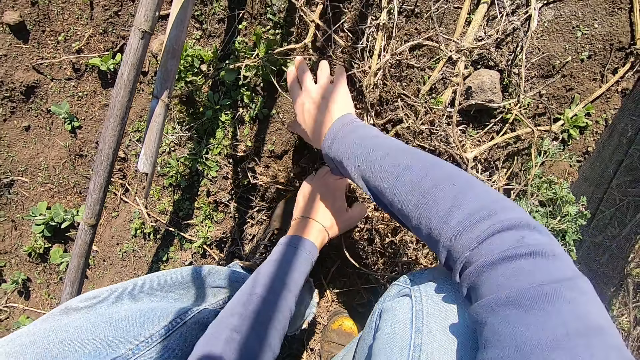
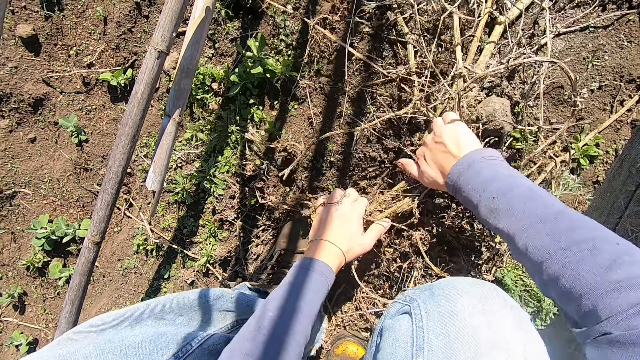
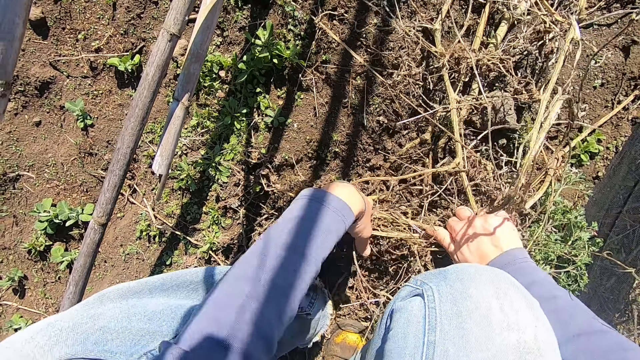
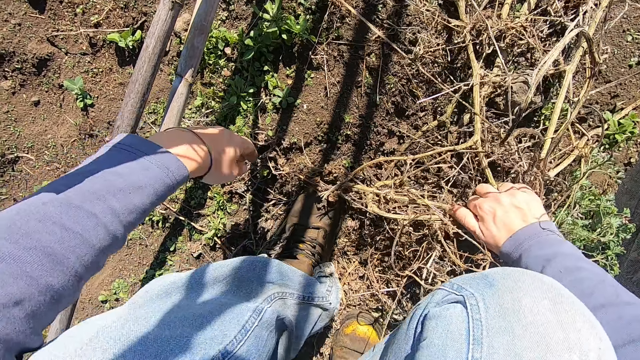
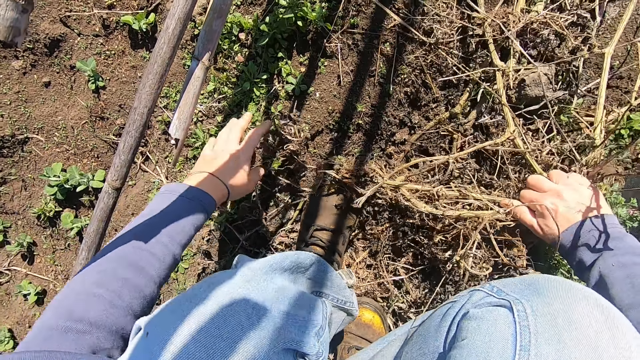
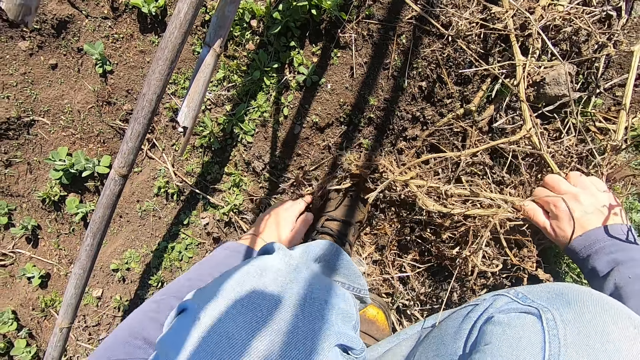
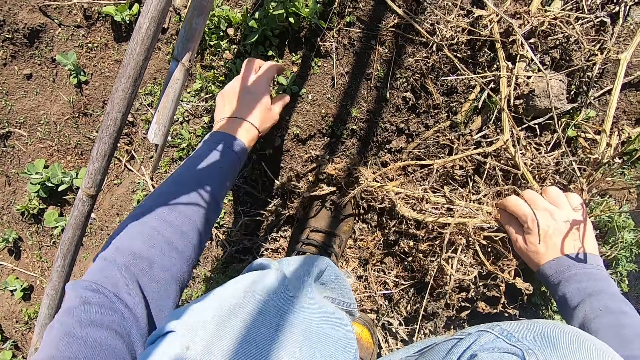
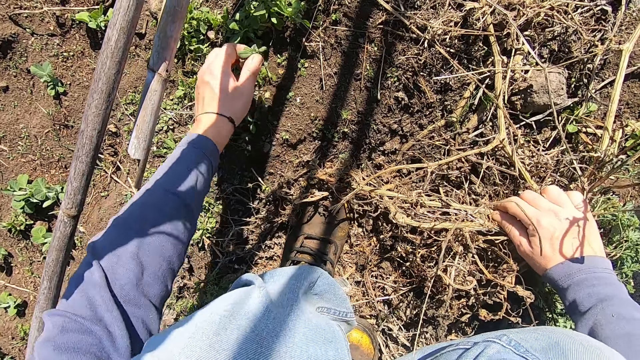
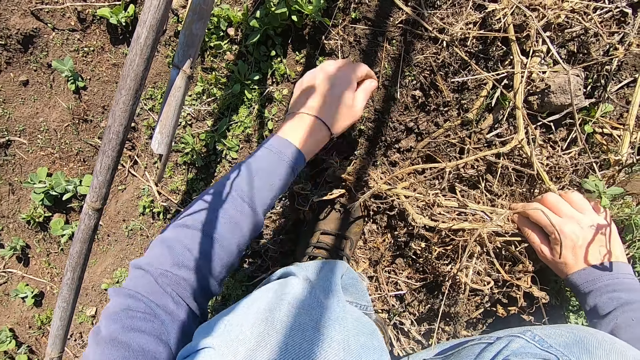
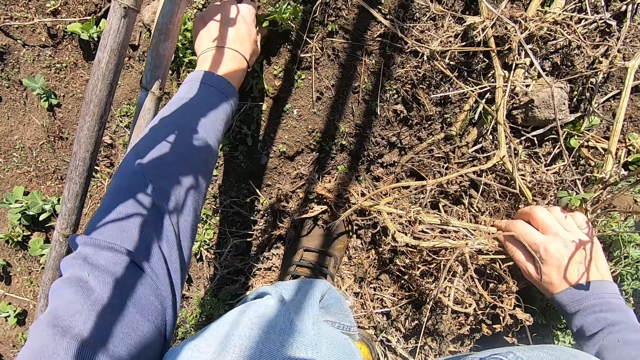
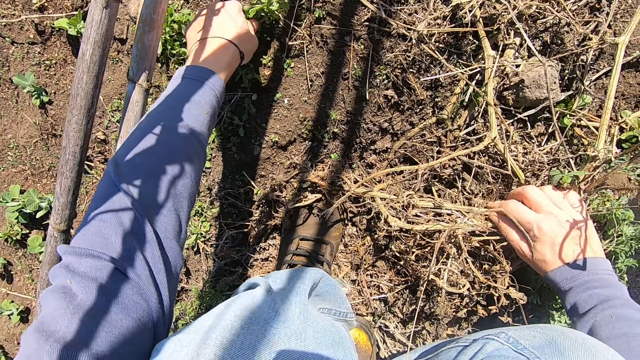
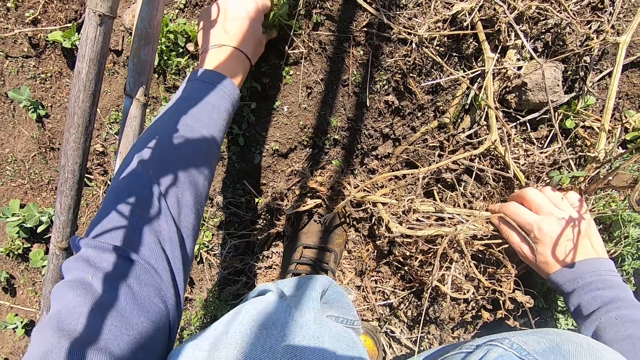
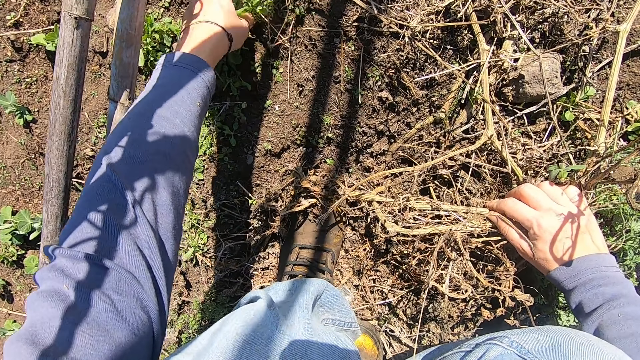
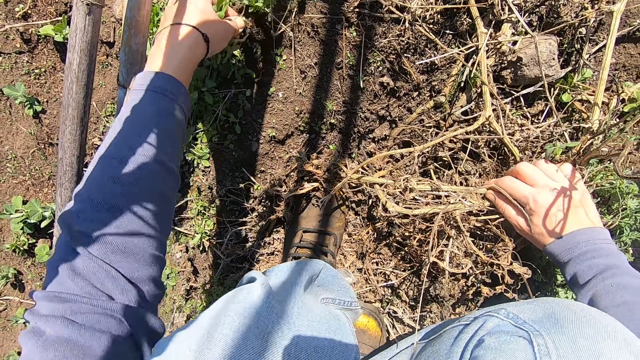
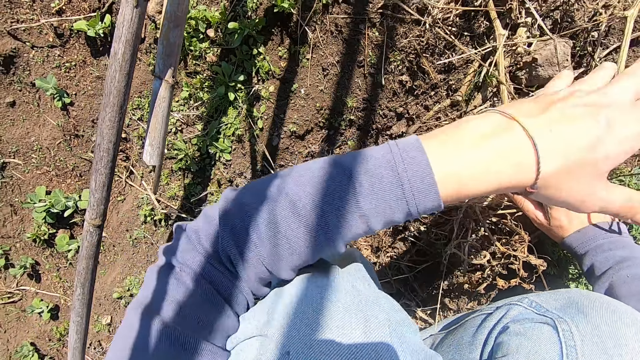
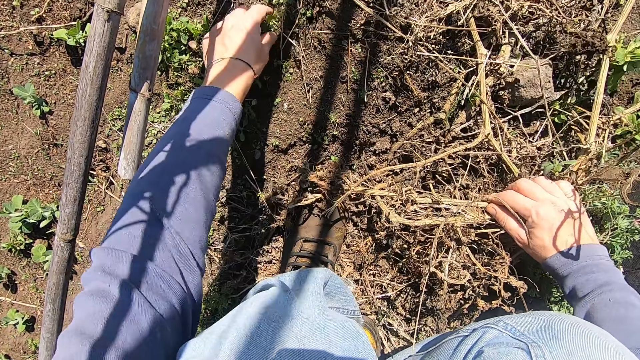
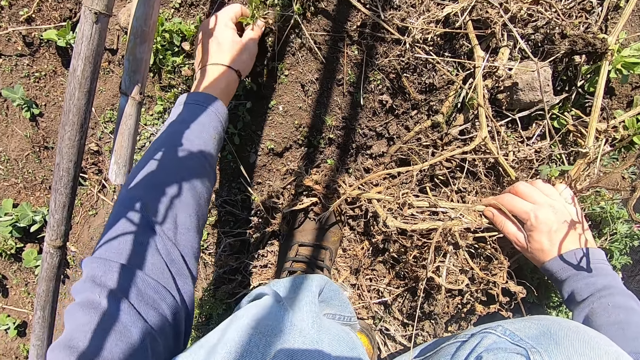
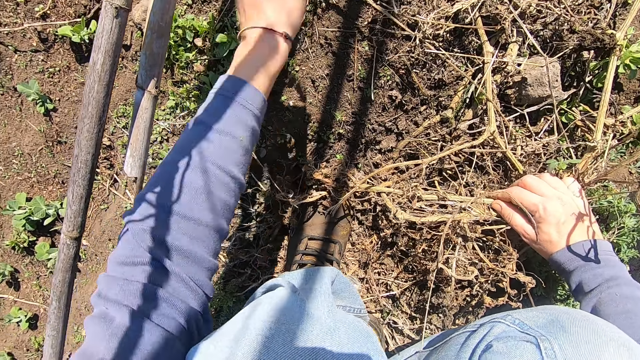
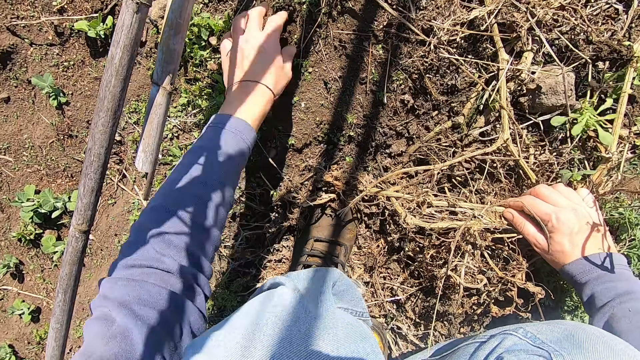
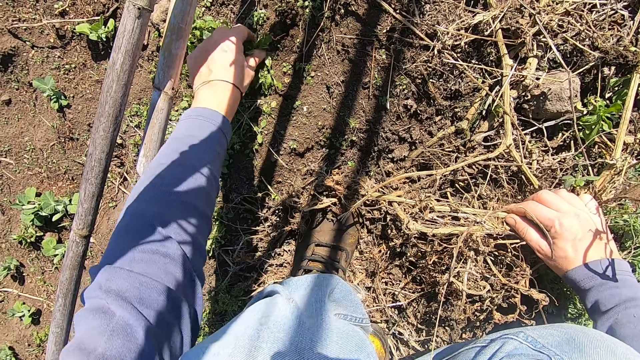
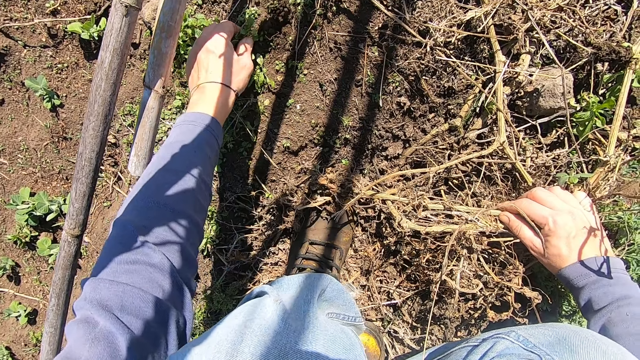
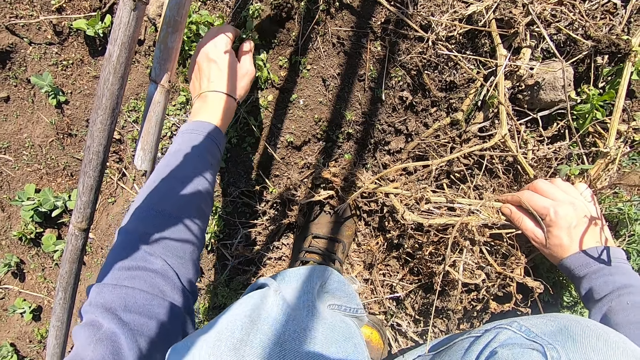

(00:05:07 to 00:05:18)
The camera wearer pulls out the weed plant from the ground with his left hand. He throws the weed plant in his left hand away. He pulls out the weed plant from the ground with his left hand at the farm. He throws the weed plant in his left hand away. He pulls out a weed plant from the ground with his left hand. He throws the weed plant in his left hand away. He pulls out a weed plant from the ground with his left hand.

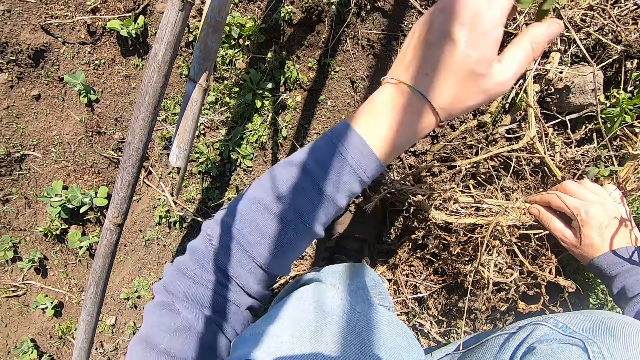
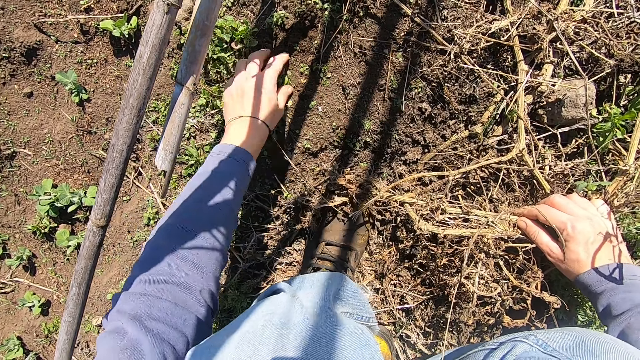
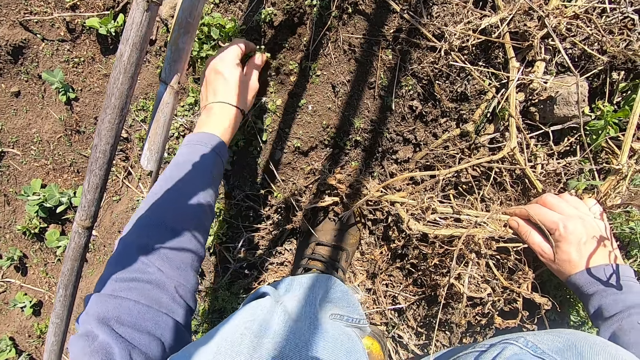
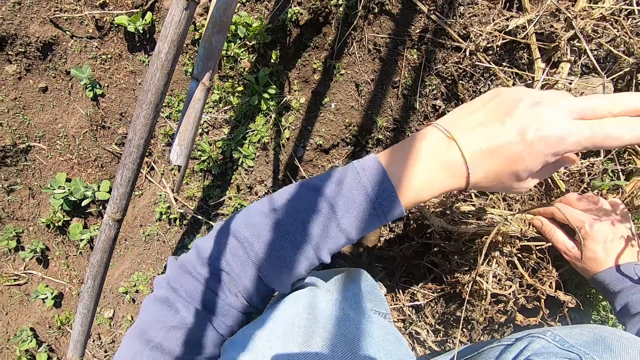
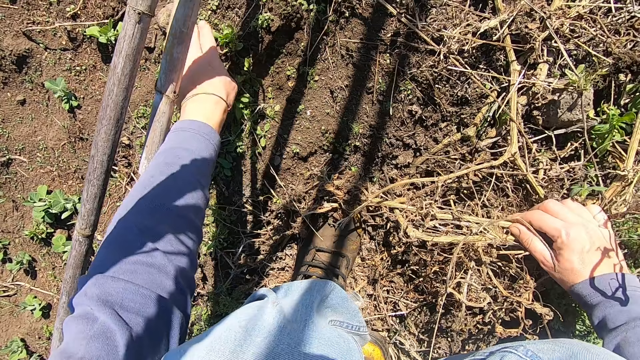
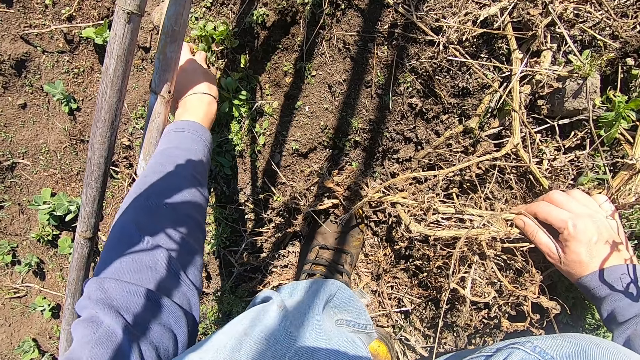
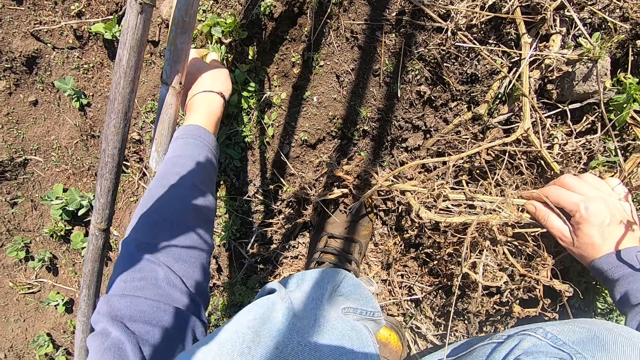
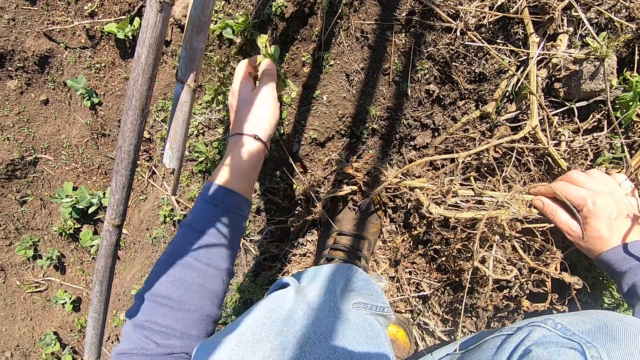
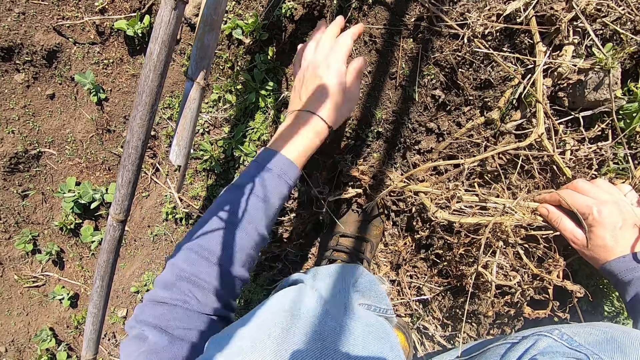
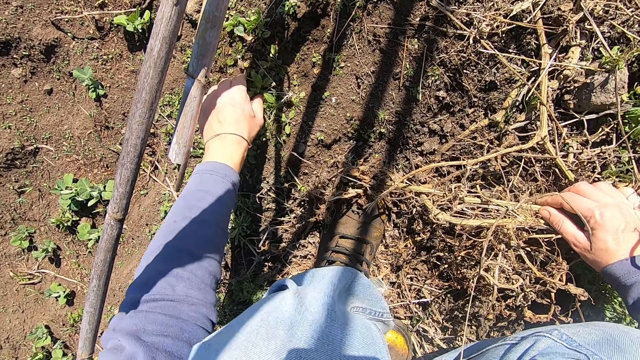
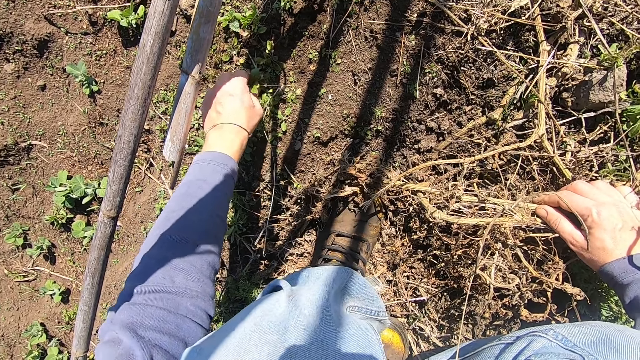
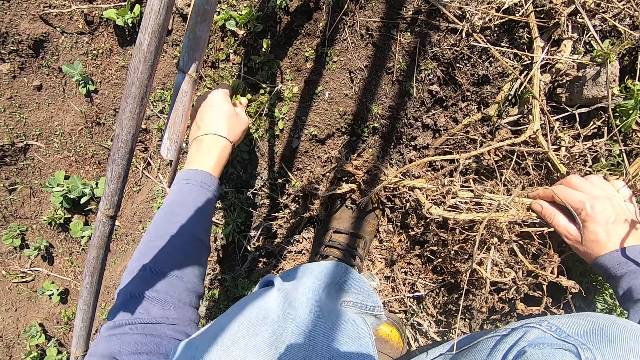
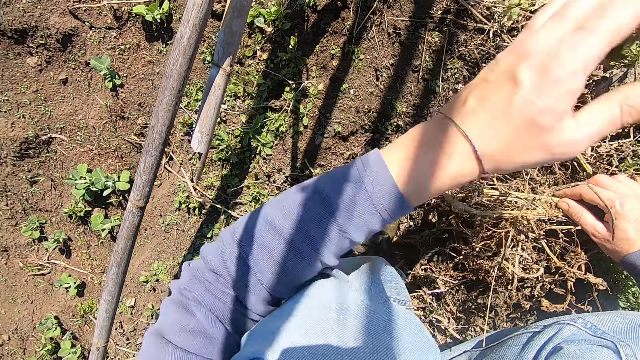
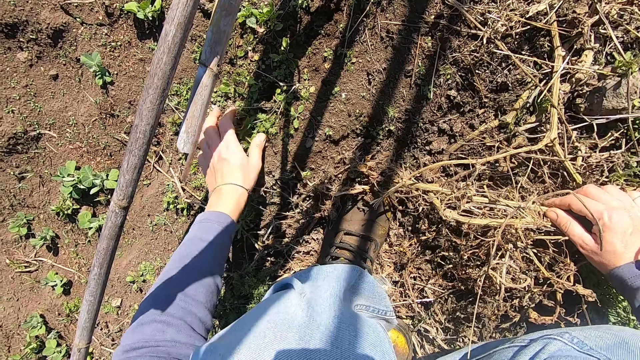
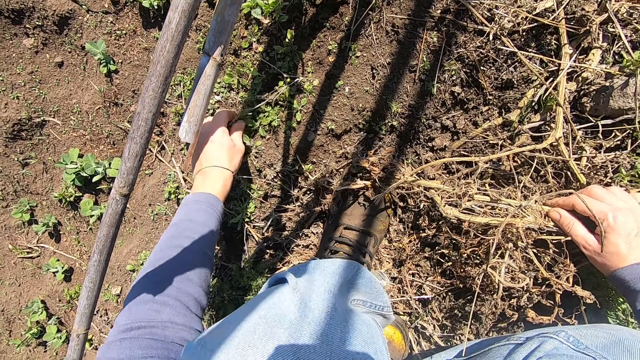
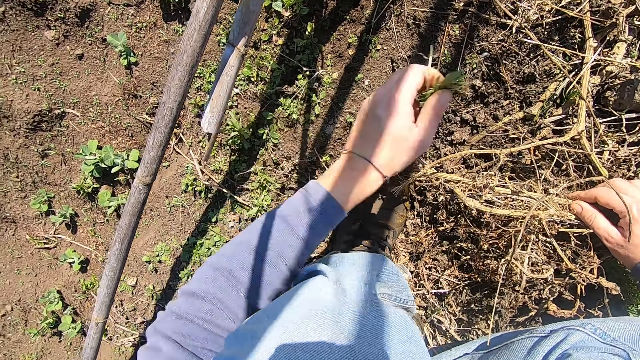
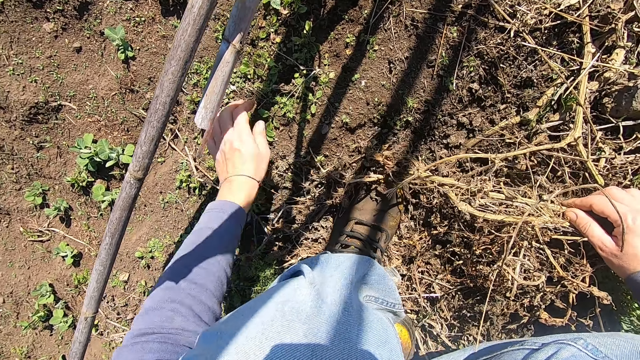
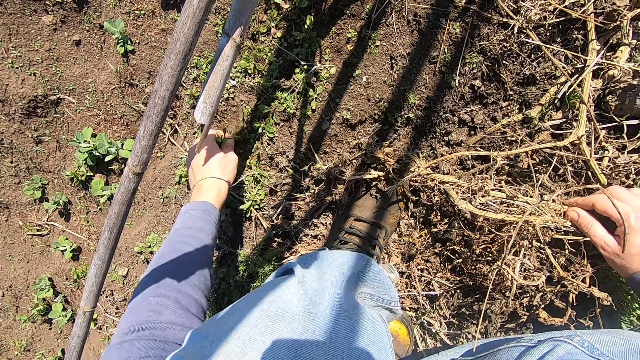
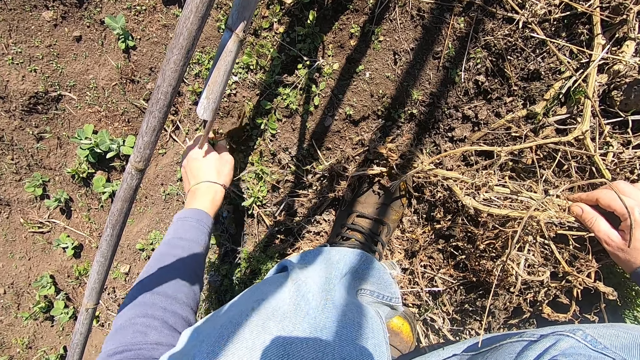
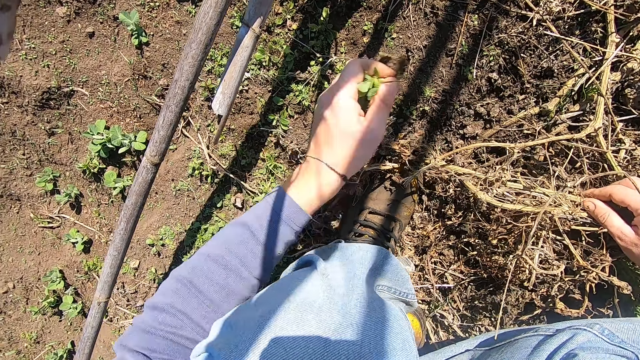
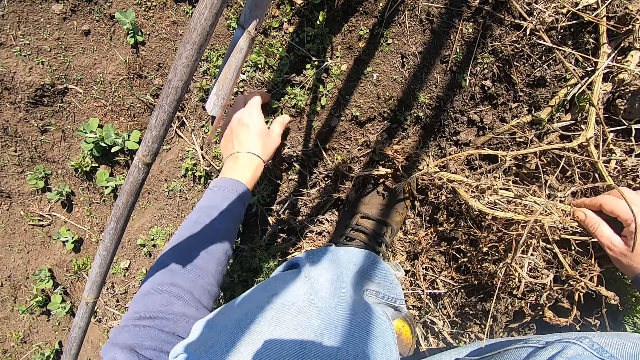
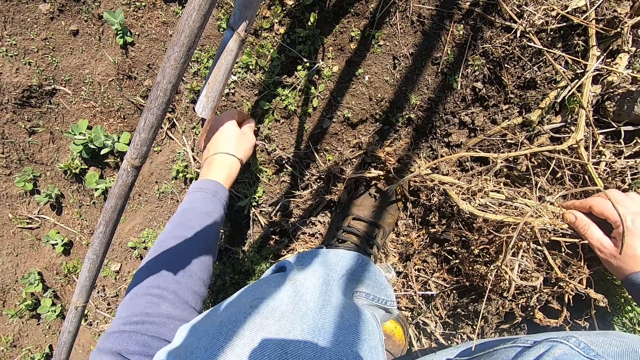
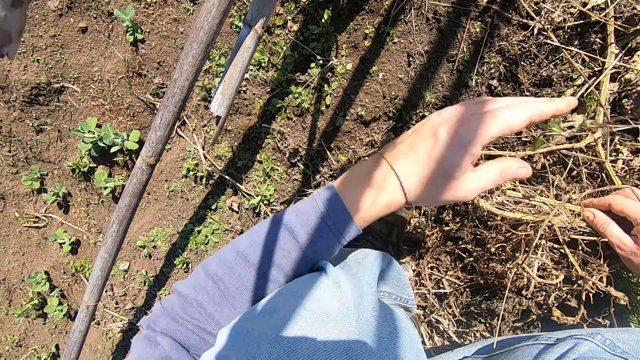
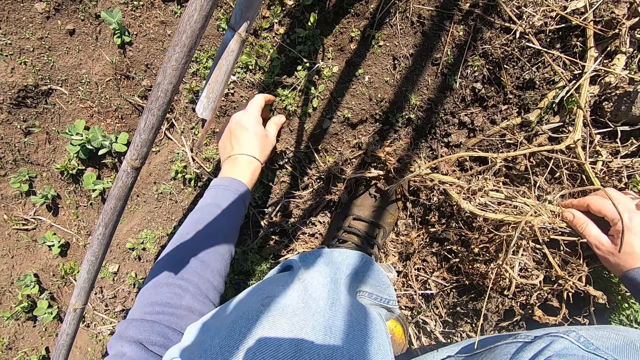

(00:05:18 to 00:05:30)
The camera wearer throws the weed plant in his left hand away. He pulls out a weed plant from the ground with his left hand. He throws the weed plant in his left hand away. He pulls out a weed plant from the ground with his left hand. He throws the weed plant in his left hand away. He pulls out a weed plant from the ground with his left hand. He throws the weed plant in his left hand away. He pulls out a weed plant from the ground with his left hand. He throws the weed plant in his left hand away. He pulls out a weed plant from the ground with his left hand. He throws the weed plant in his left hand away. He pulls out a weed plant from the ground with his left hand. He throws the weed plant in his left hand away.
